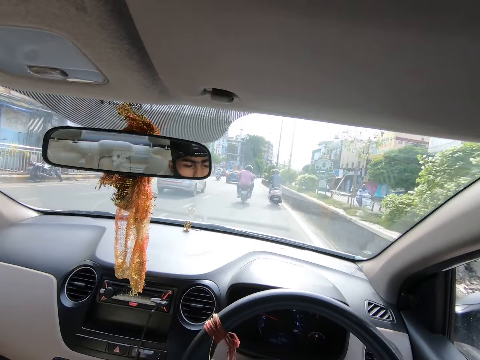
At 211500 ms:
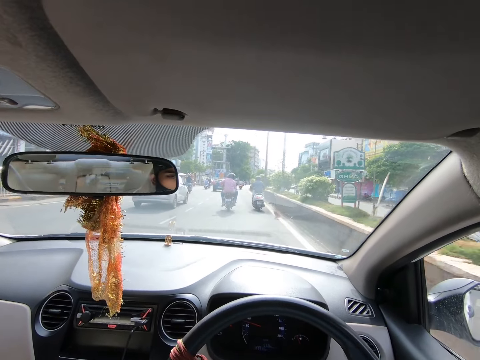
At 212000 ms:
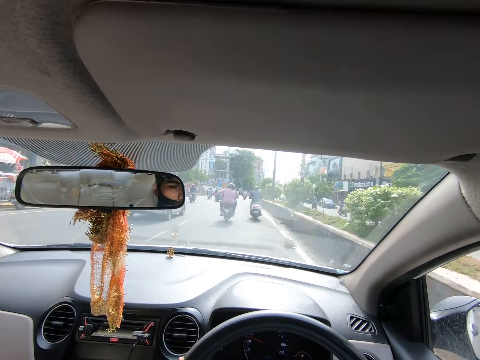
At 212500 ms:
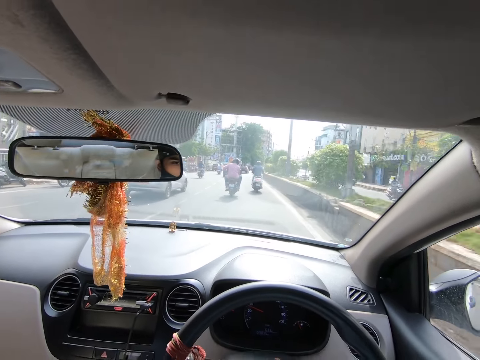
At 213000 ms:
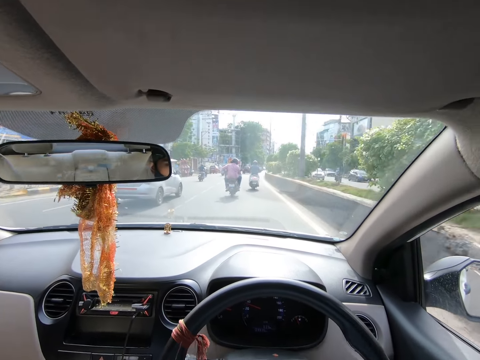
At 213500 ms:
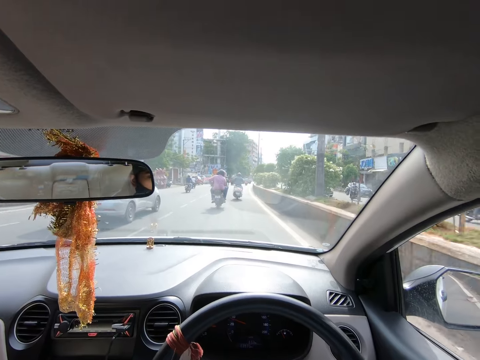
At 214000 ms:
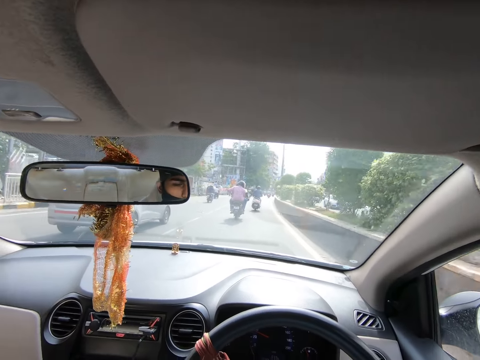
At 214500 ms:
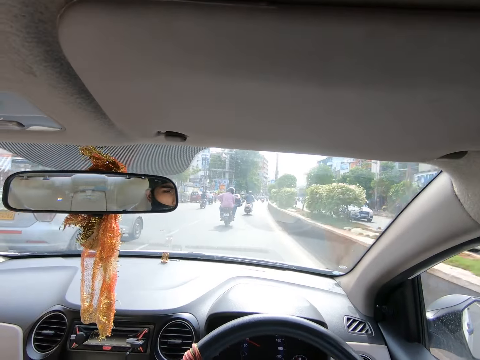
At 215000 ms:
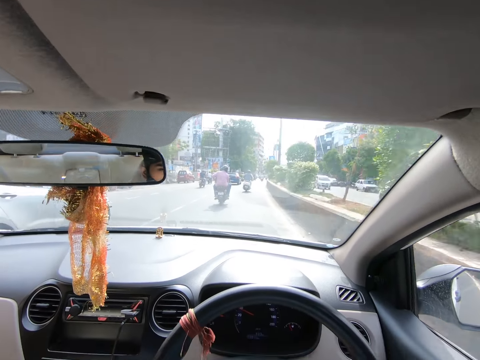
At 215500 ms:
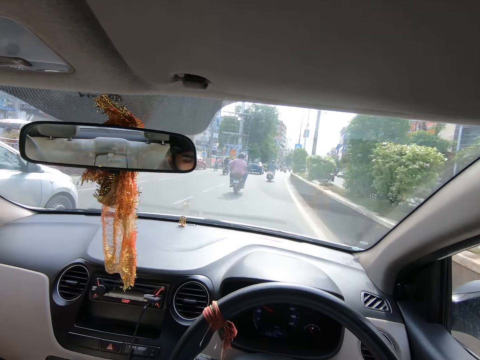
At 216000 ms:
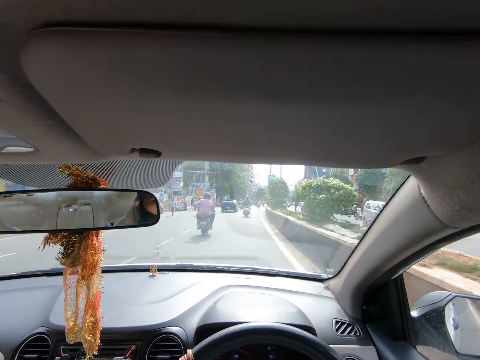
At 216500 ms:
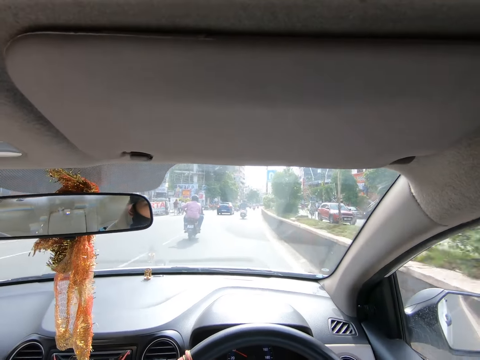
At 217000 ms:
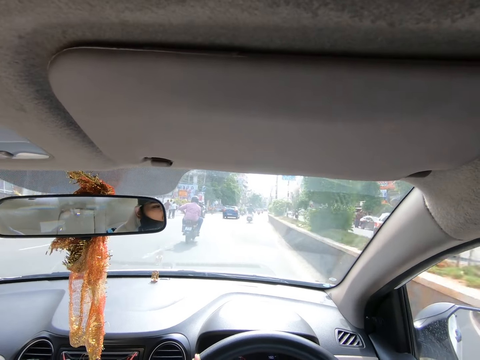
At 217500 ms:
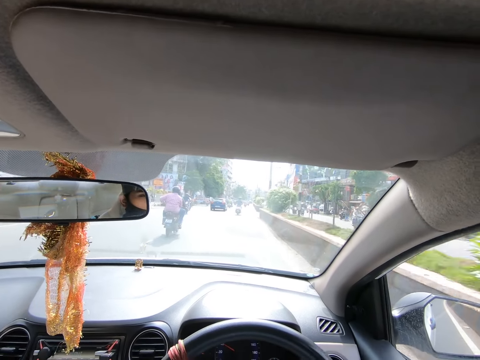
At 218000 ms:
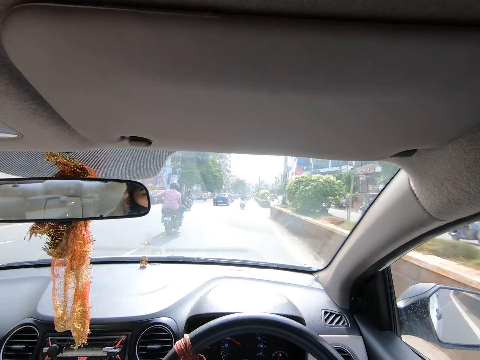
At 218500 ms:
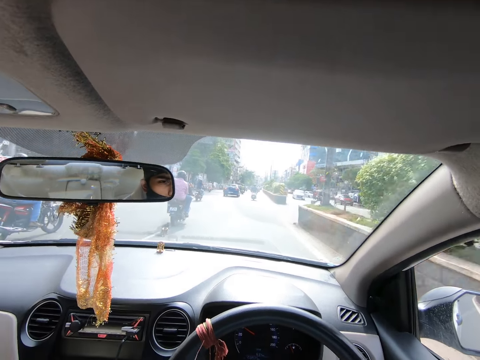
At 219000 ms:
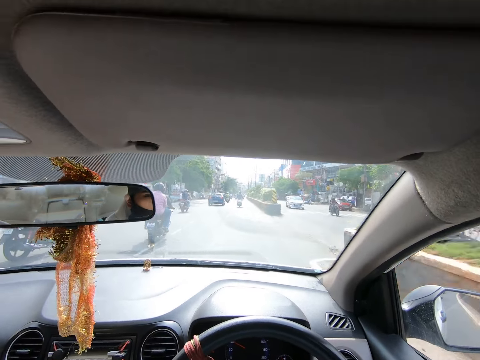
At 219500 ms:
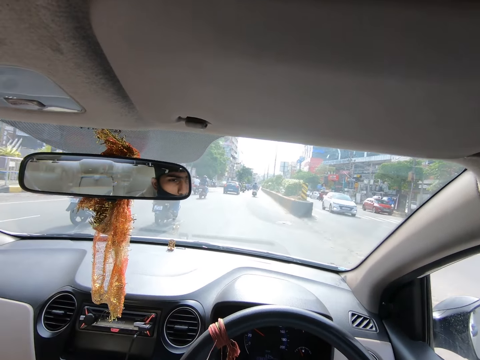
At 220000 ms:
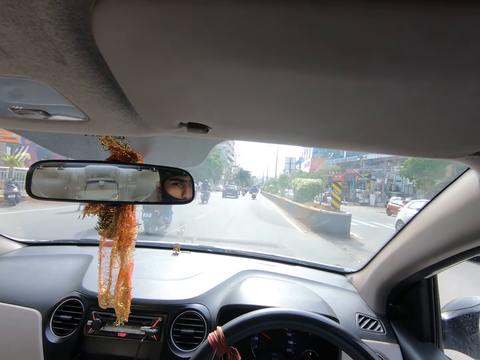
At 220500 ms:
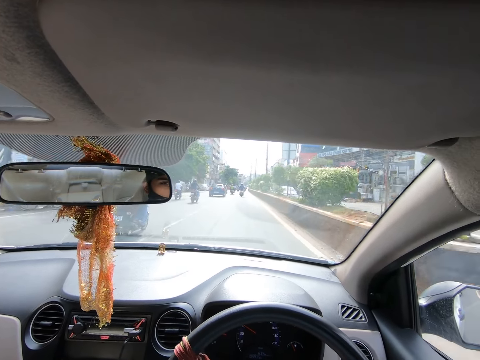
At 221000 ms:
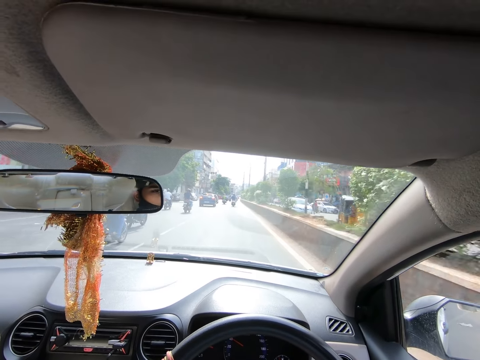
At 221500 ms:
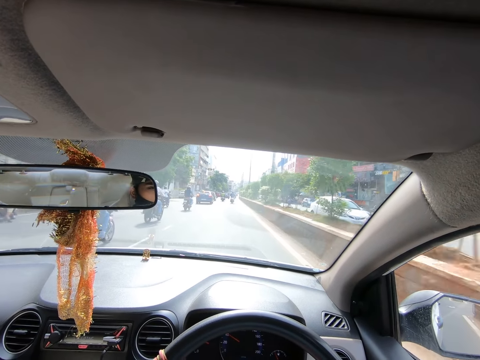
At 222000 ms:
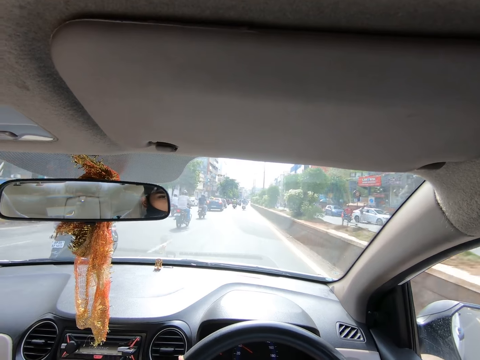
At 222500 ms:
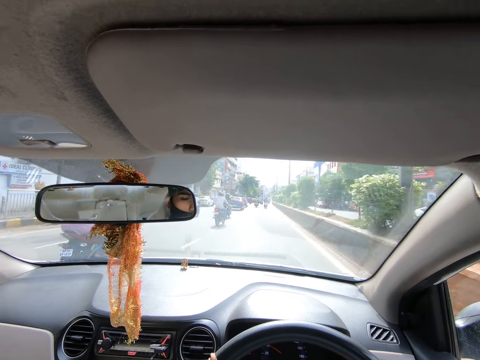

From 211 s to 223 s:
The camera wearer drives past a car. A motorcycle drives past them. The camera wearer drives past a car. They drive past a car again.

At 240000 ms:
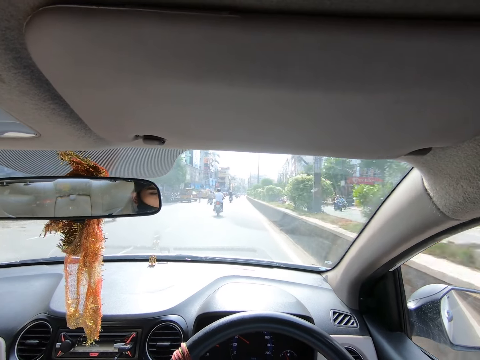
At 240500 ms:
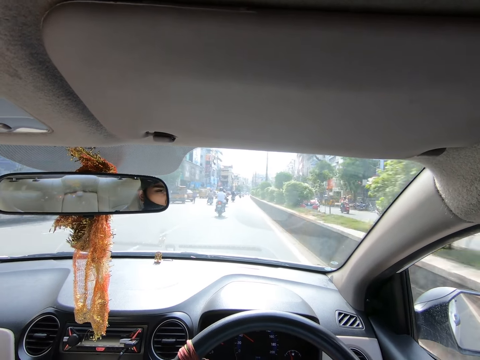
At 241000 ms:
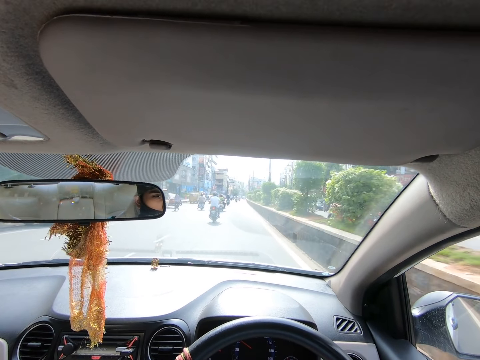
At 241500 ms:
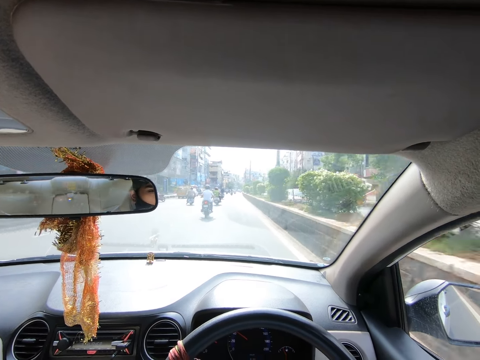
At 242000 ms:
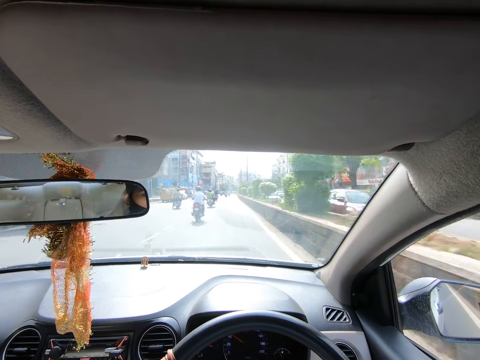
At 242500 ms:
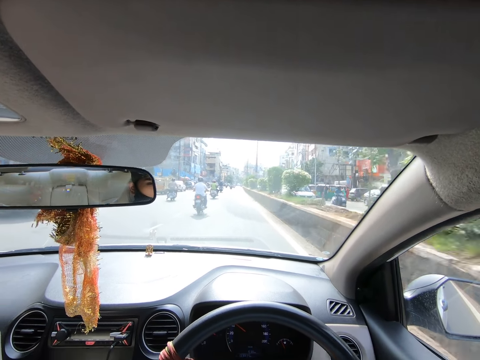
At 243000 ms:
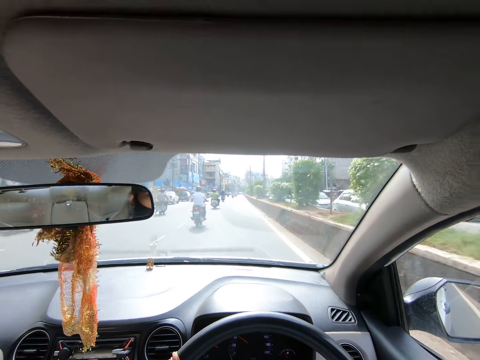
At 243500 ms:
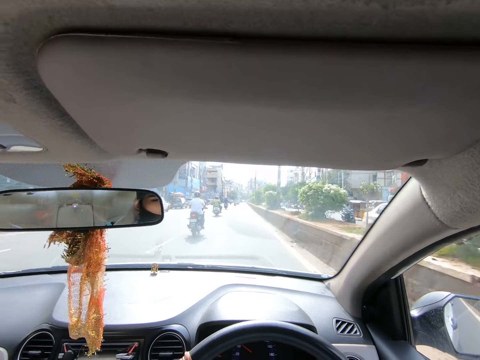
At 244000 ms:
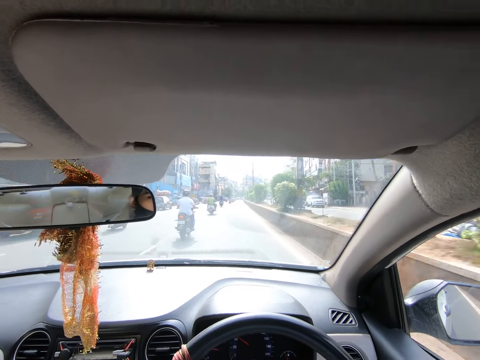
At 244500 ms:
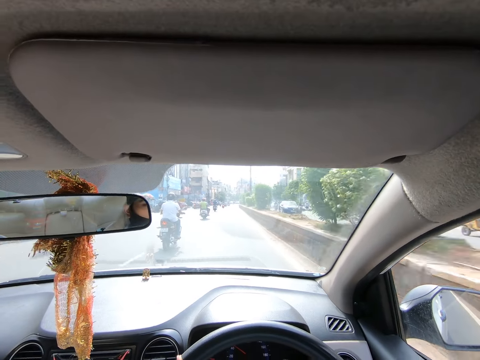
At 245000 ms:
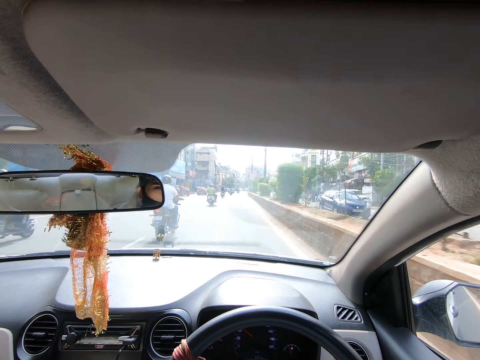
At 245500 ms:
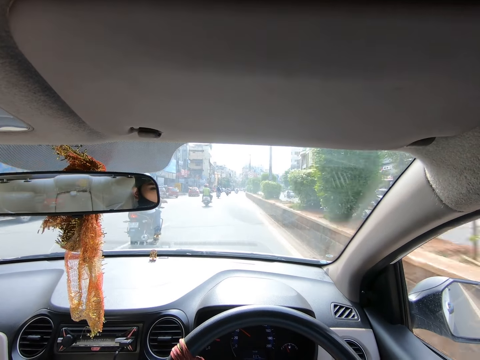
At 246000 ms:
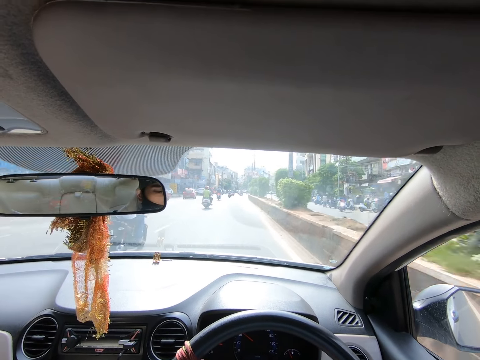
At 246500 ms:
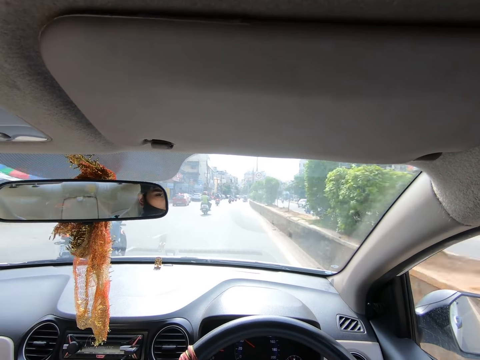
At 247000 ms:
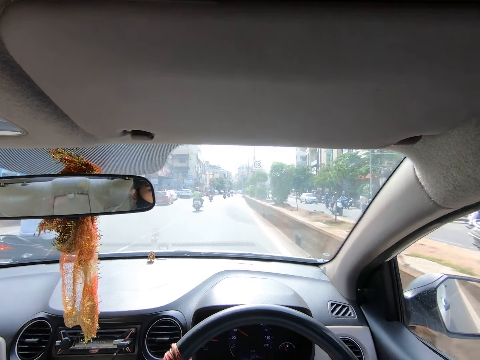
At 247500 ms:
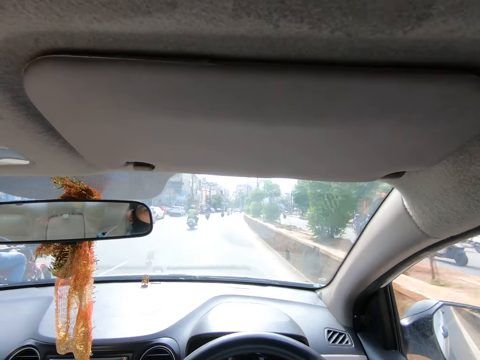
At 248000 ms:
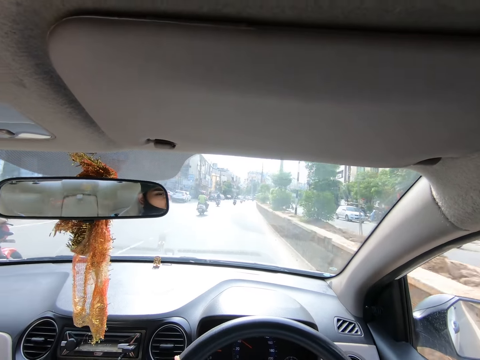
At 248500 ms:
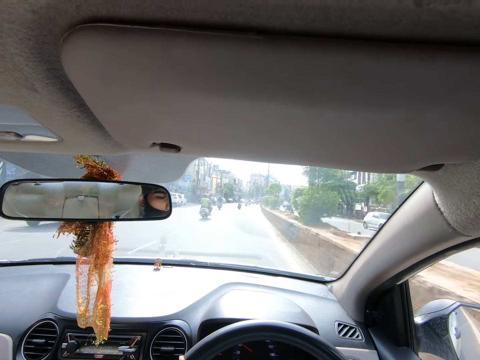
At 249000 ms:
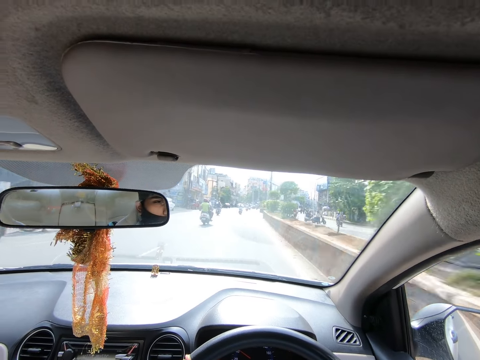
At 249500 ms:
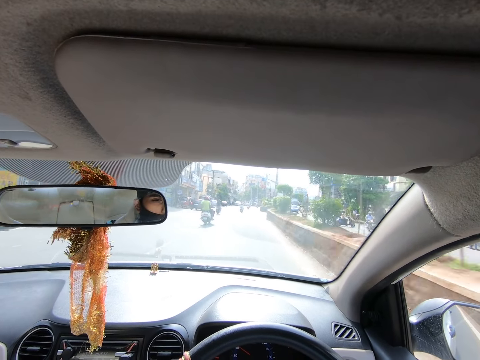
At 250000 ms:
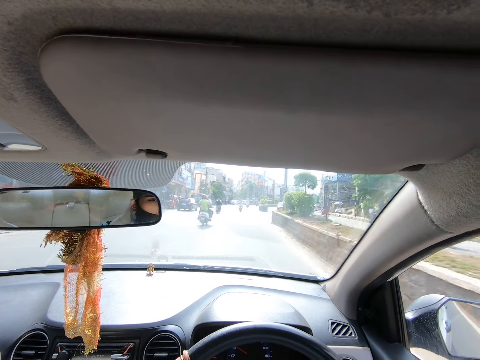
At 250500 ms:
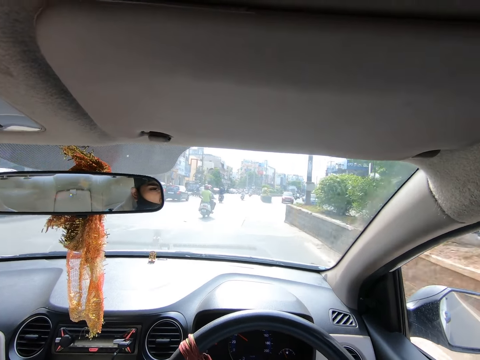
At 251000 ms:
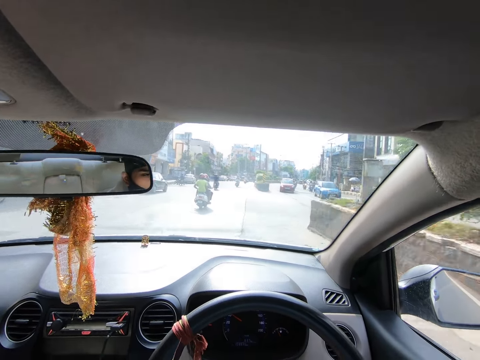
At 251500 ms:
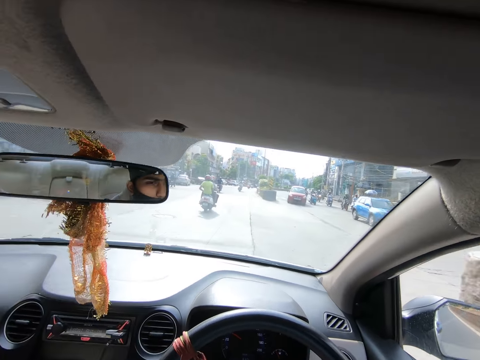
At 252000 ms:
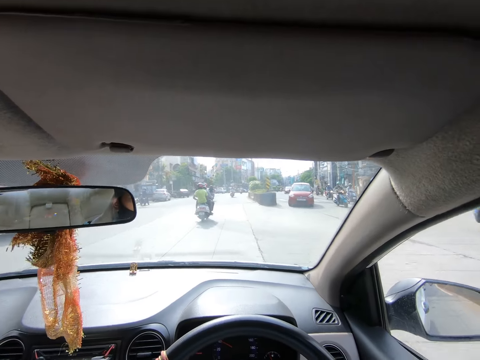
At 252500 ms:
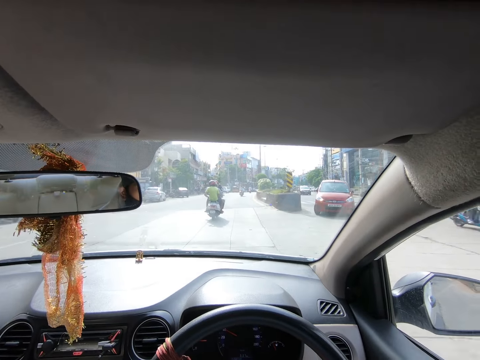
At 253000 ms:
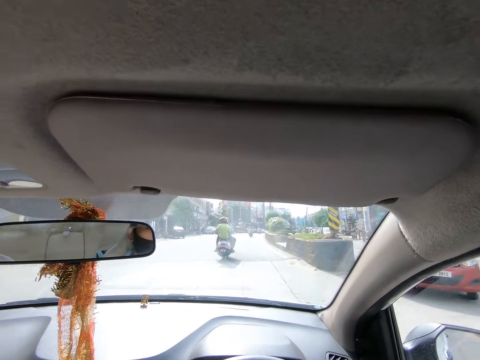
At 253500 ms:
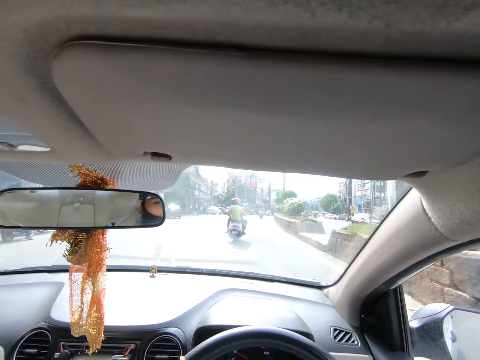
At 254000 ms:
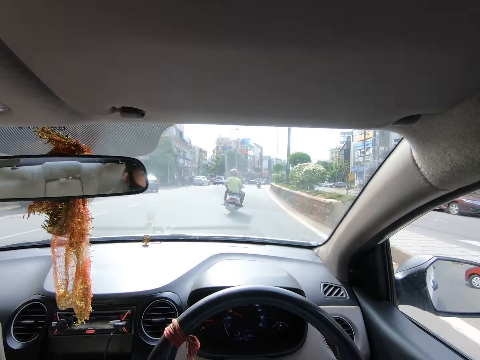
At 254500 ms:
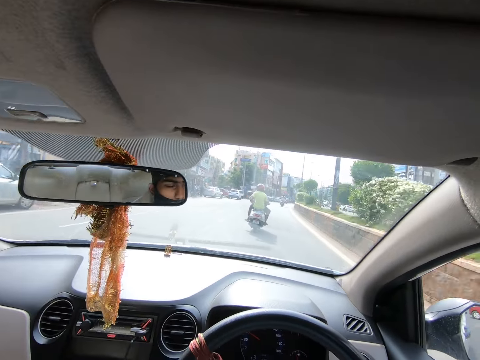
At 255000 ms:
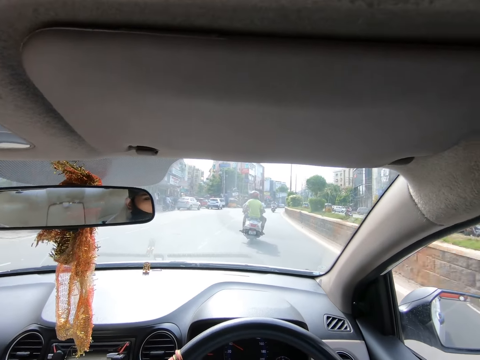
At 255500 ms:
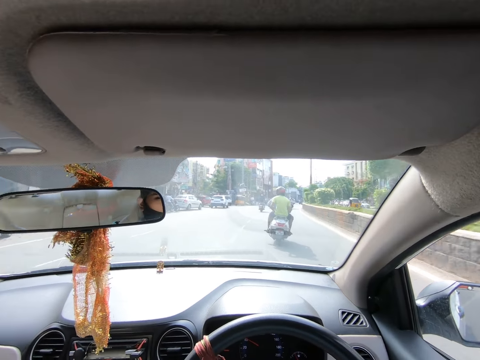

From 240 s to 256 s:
The camera wearer drives past a car. They do so repeatedly. They drive past a motorcycle, drive past a car, drive past a motorcycle, drive past a car, and drive past a motorcycle. They drive past a motorcycle again.
